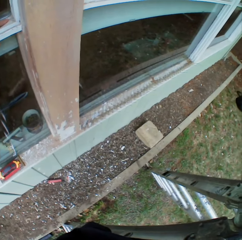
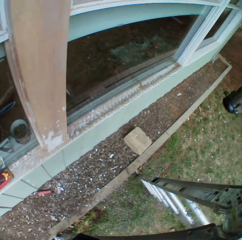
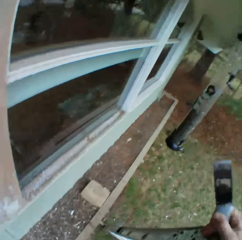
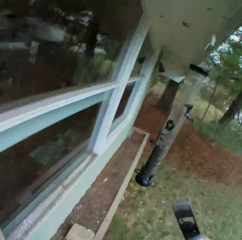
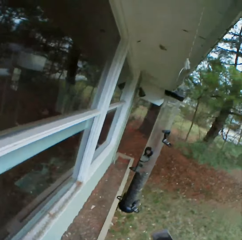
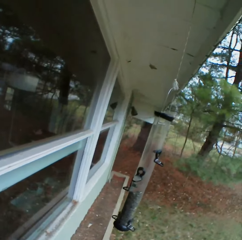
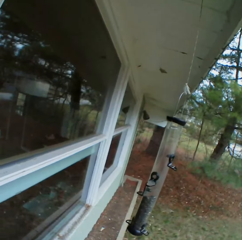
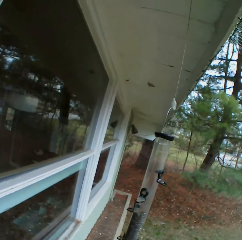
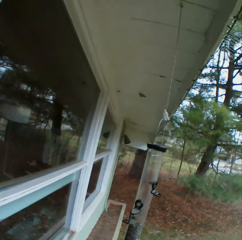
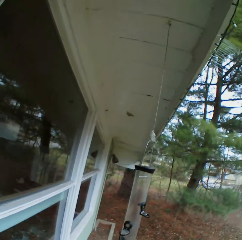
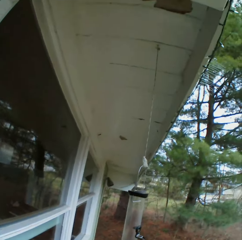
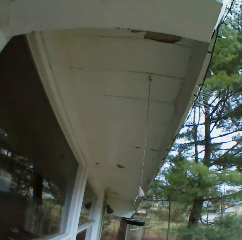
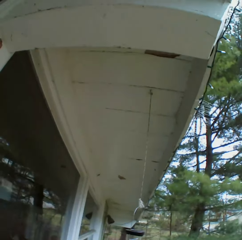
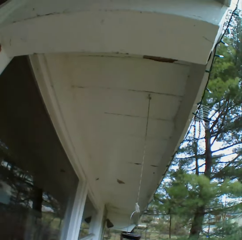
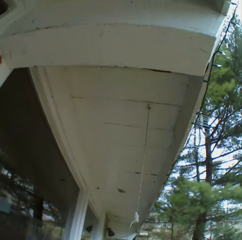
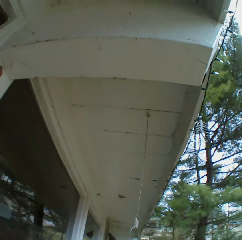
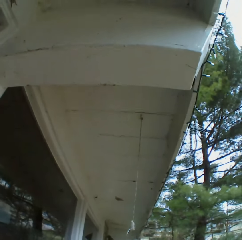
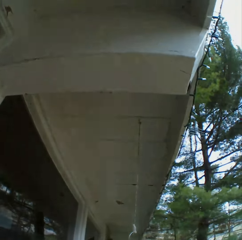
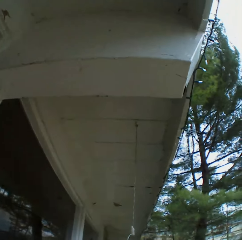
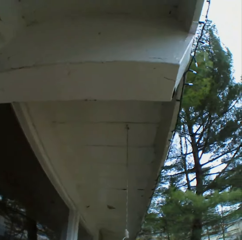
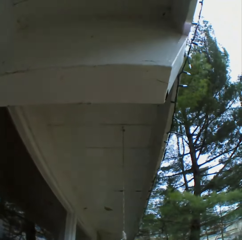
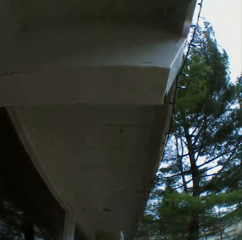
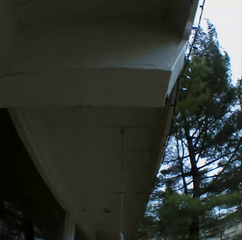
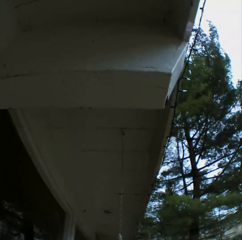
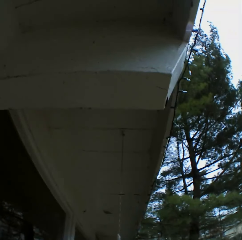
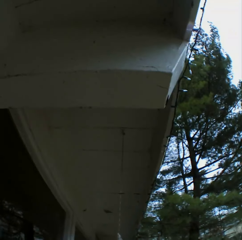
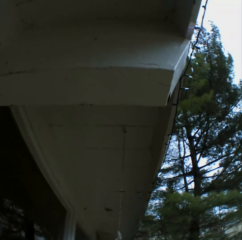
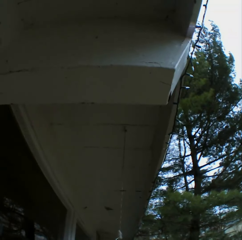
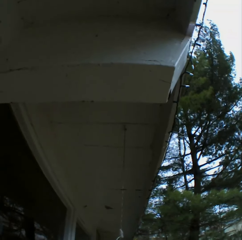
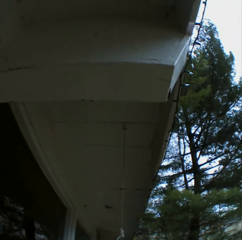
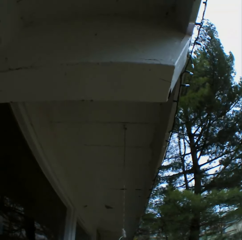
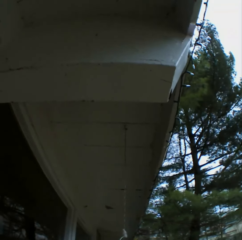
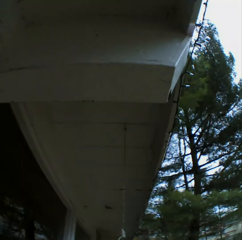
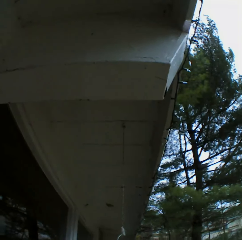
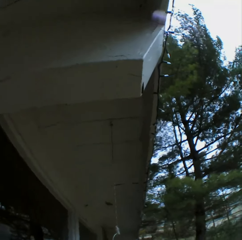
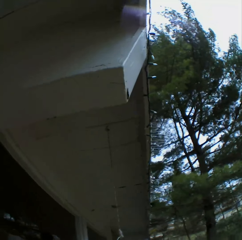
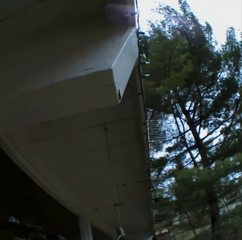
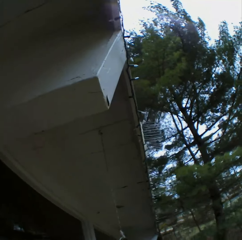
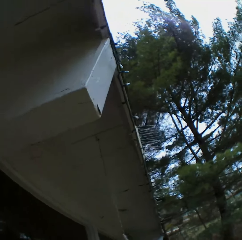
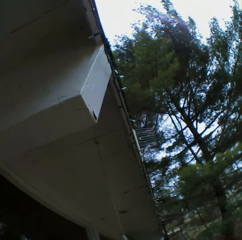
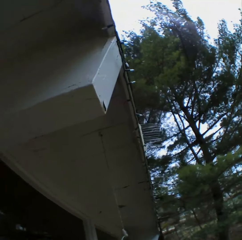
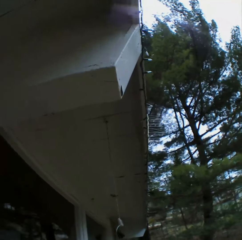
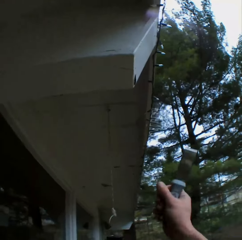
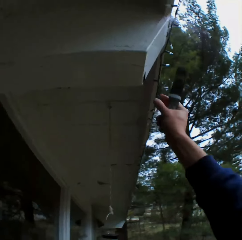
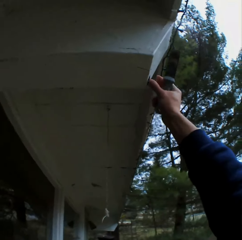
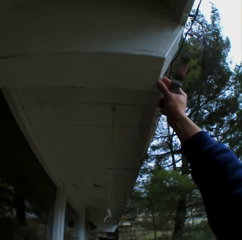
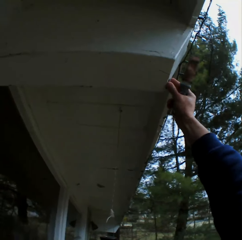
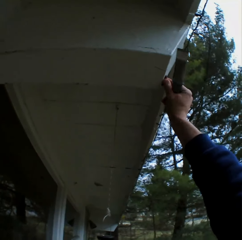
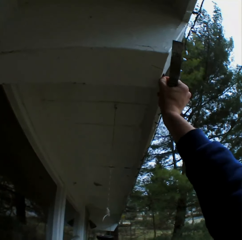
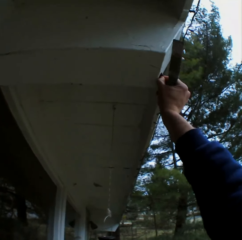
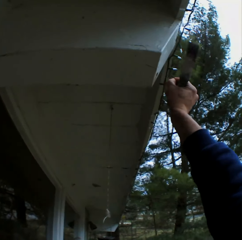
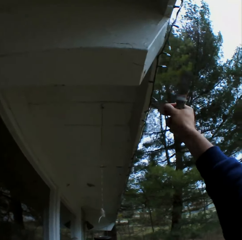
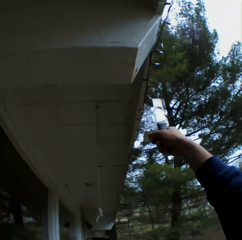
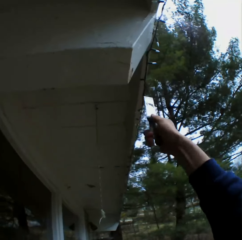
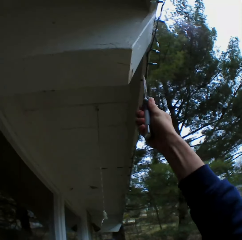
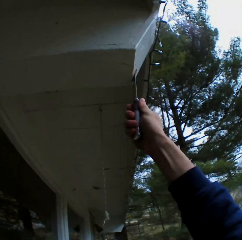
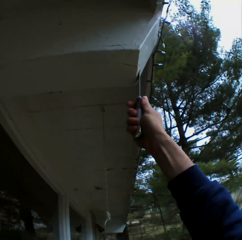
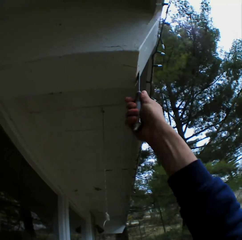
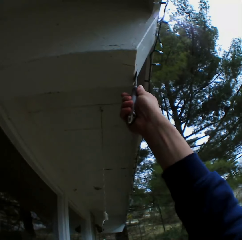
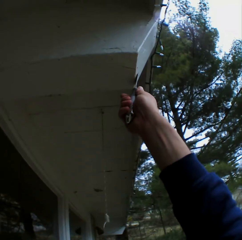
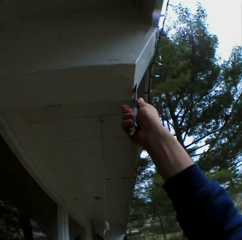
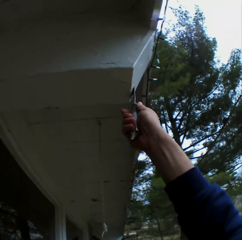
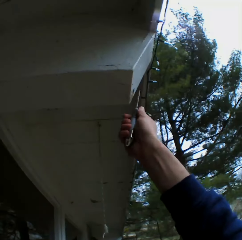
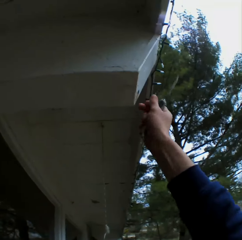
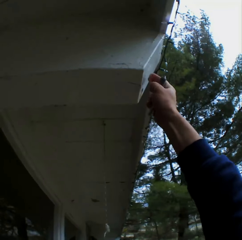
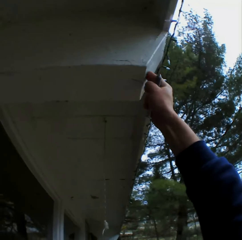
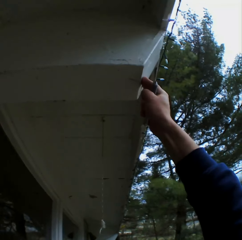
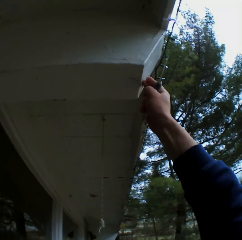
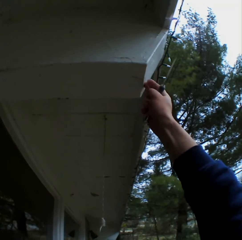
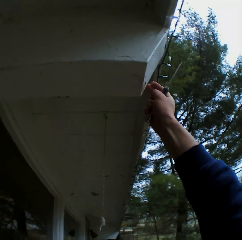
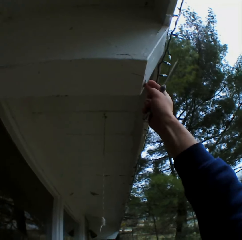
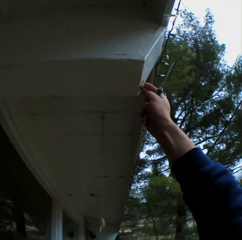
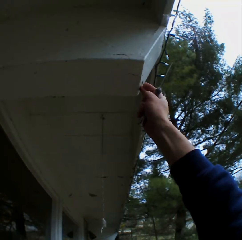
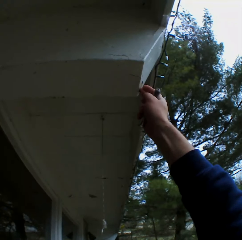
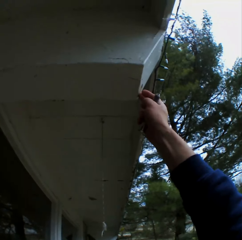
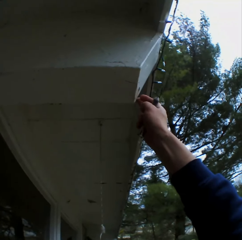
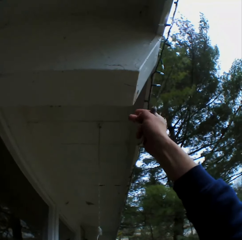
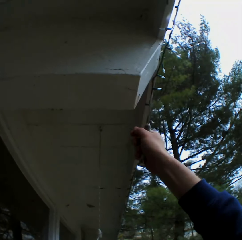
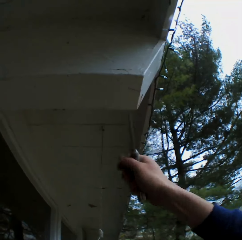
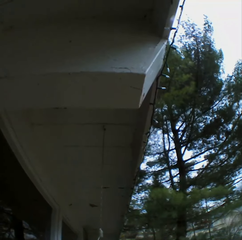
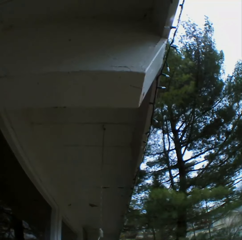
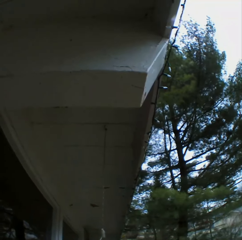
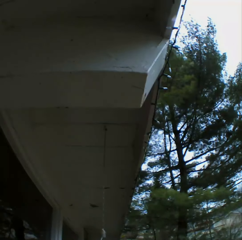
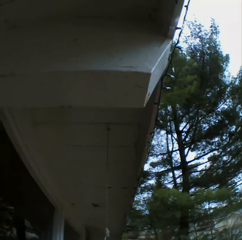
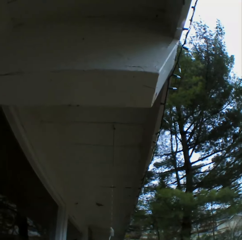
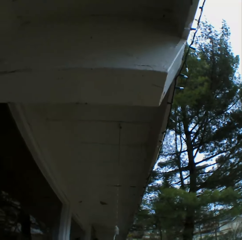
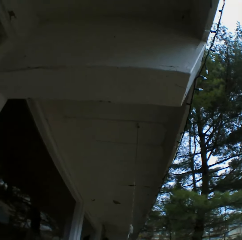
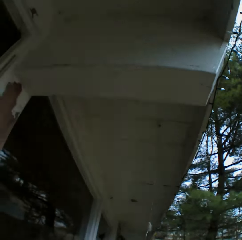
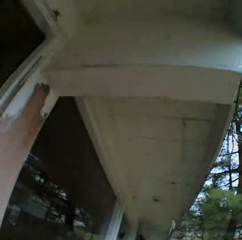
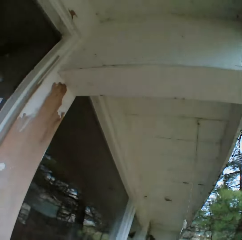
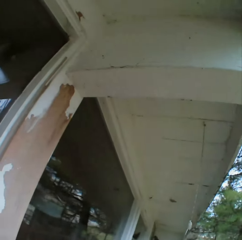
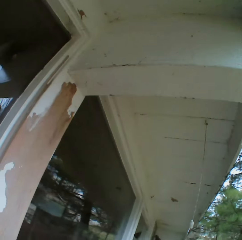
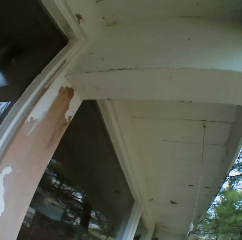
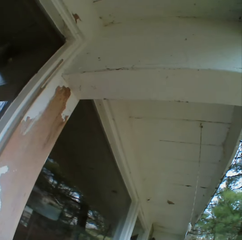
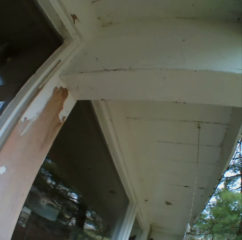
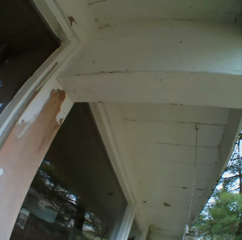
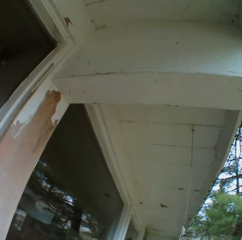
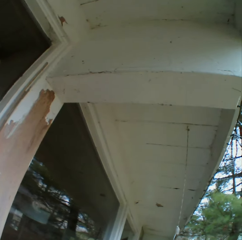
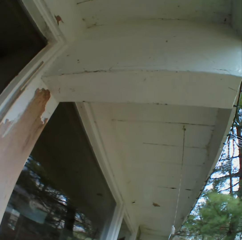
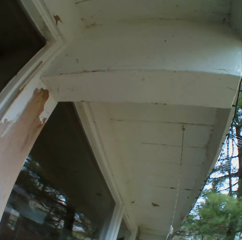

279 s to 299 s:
The camera wearer looks at a wind chime. He looks around. He looks at a ceiling. He looks around. He removes dried paint with his hand from the wall. He stops for a while.

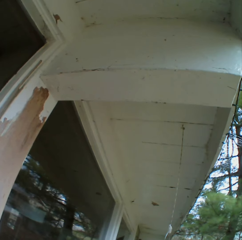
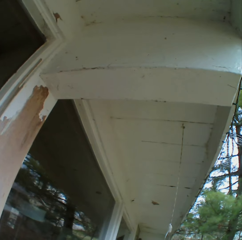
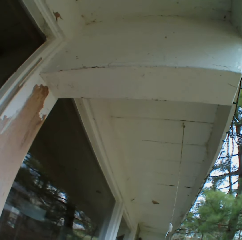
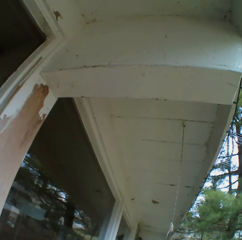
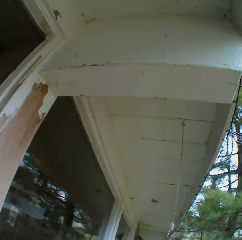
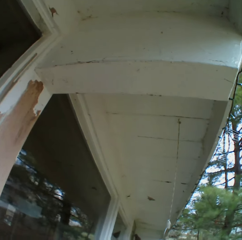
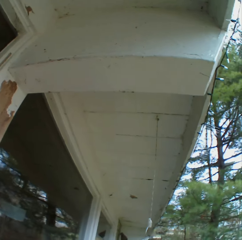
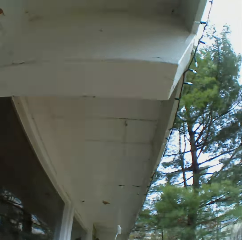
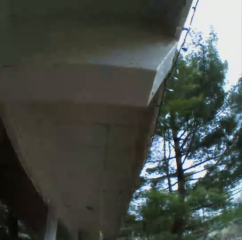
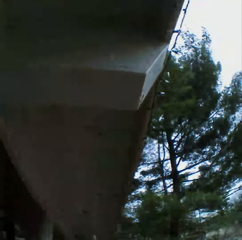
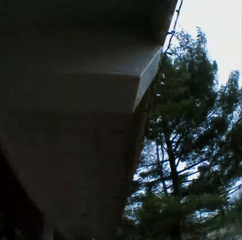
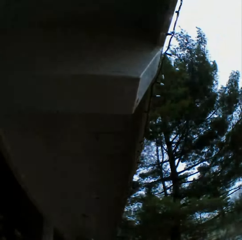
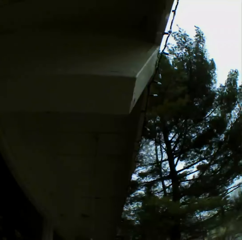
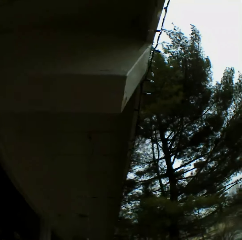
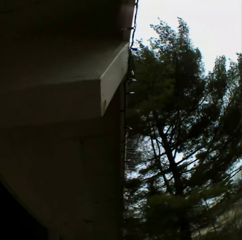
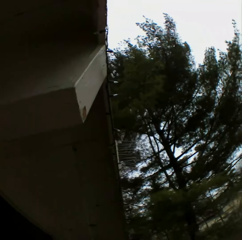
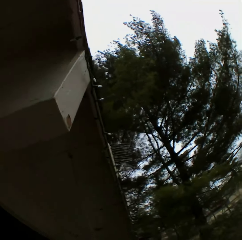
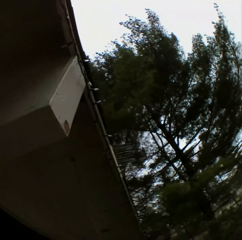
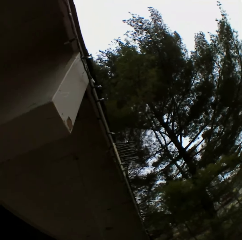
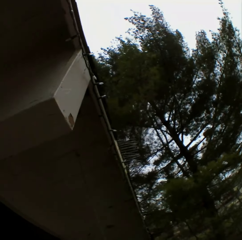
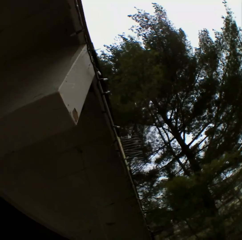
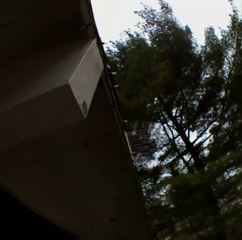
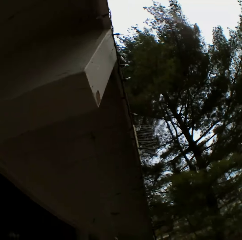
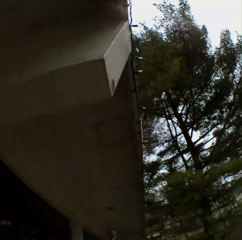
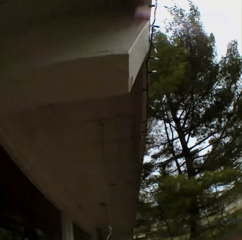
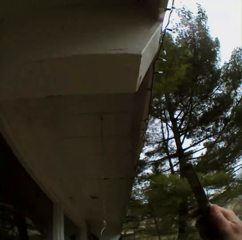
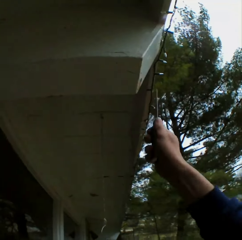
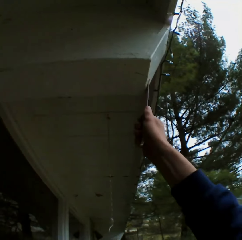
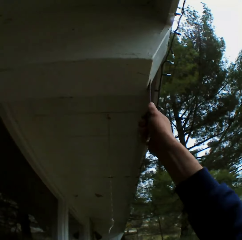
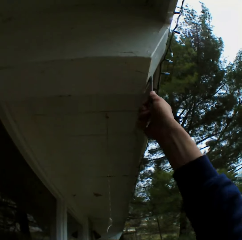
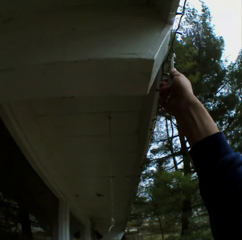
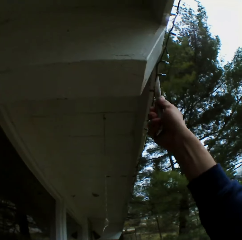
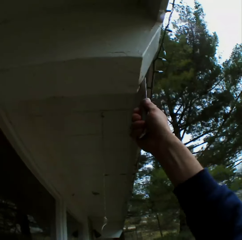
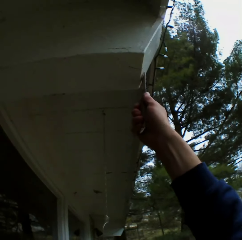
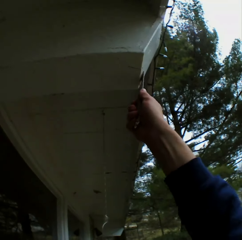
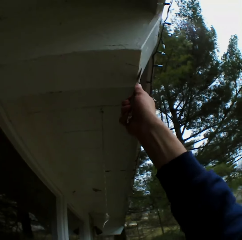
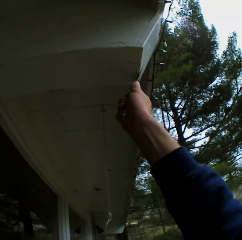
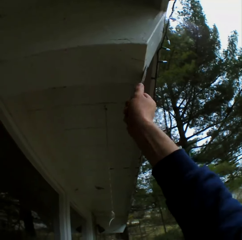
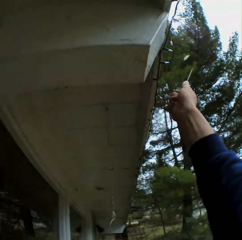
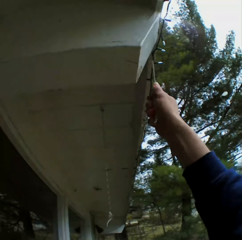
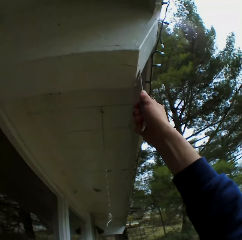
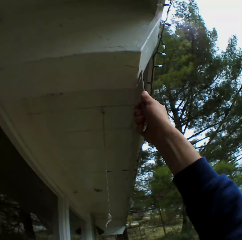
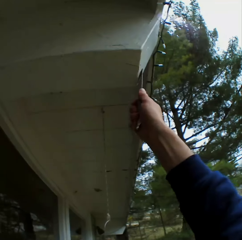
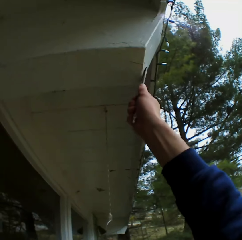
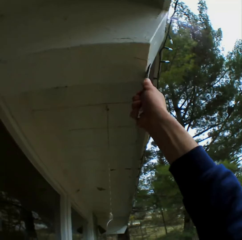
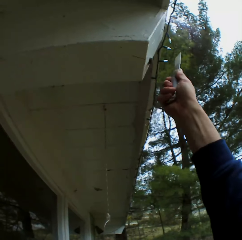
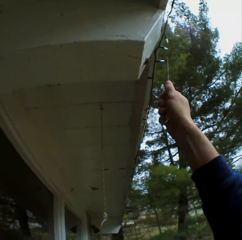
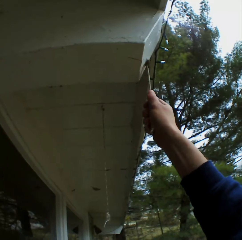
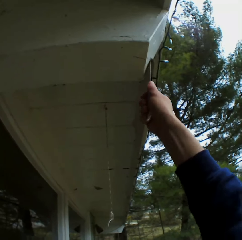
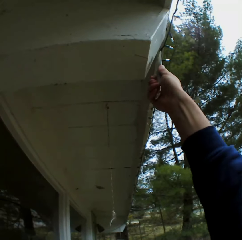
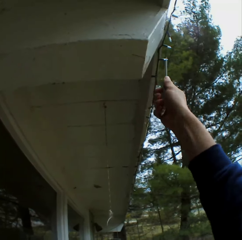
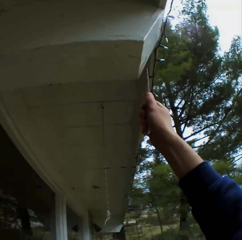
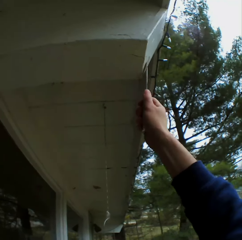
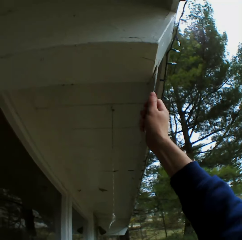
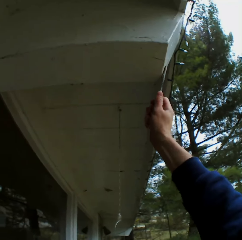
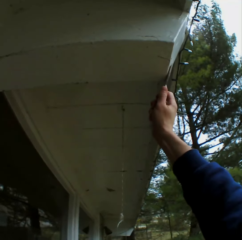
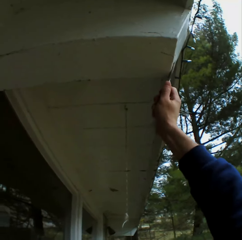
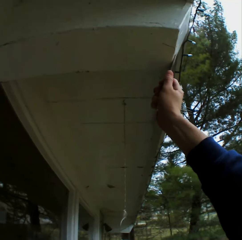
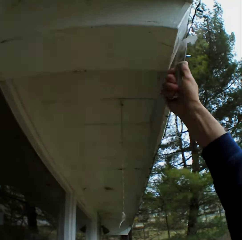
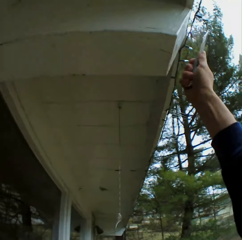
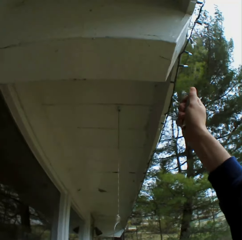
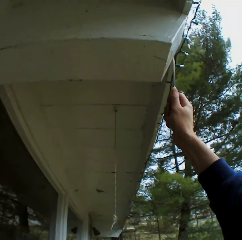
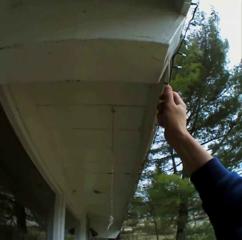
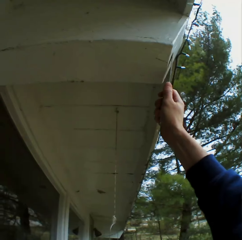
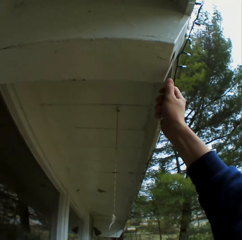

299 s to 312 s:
The camera wearer removes the dried paint with a metal scraper.
